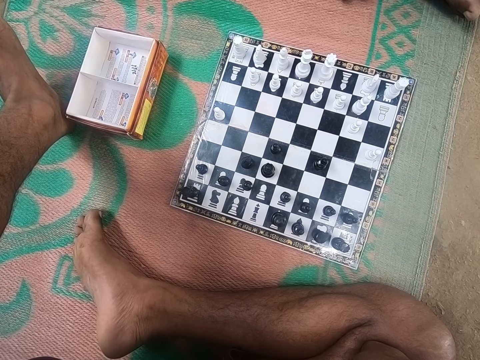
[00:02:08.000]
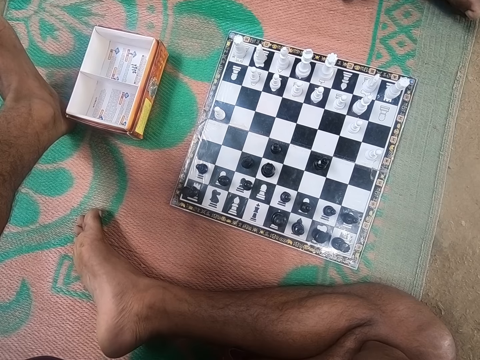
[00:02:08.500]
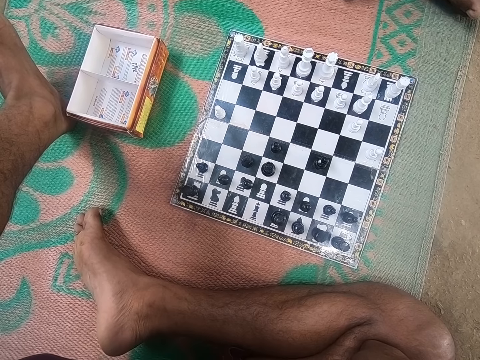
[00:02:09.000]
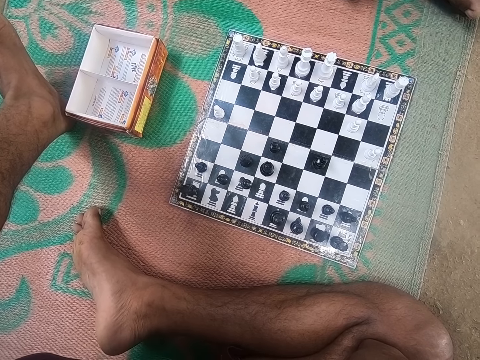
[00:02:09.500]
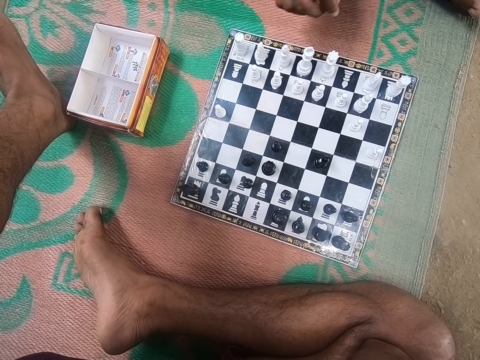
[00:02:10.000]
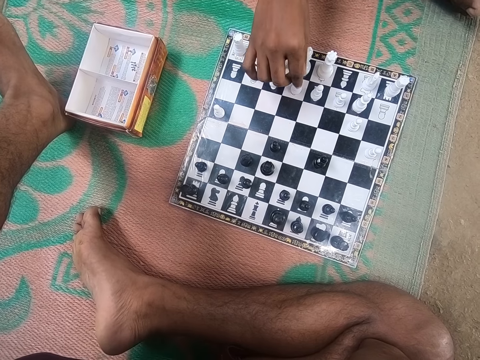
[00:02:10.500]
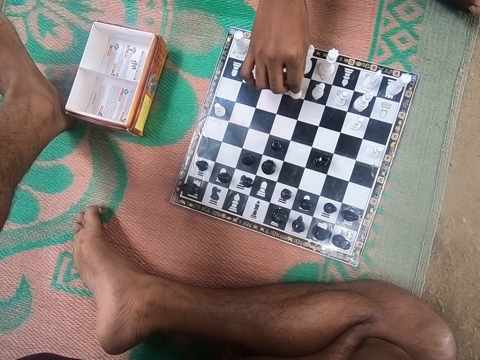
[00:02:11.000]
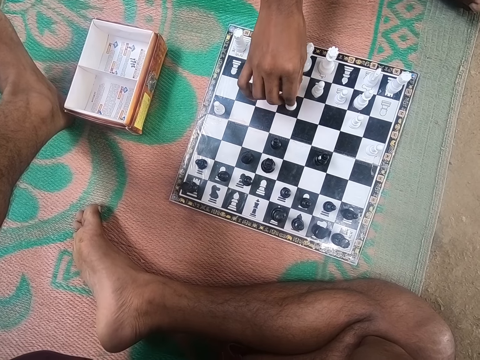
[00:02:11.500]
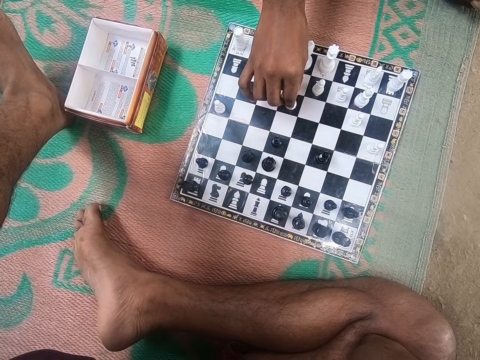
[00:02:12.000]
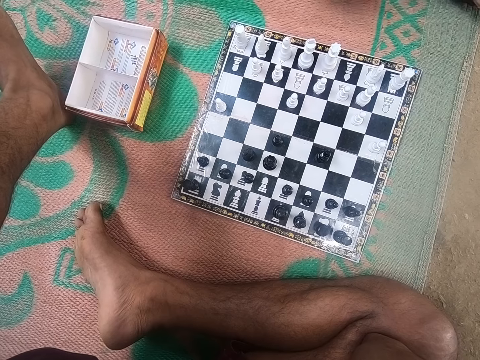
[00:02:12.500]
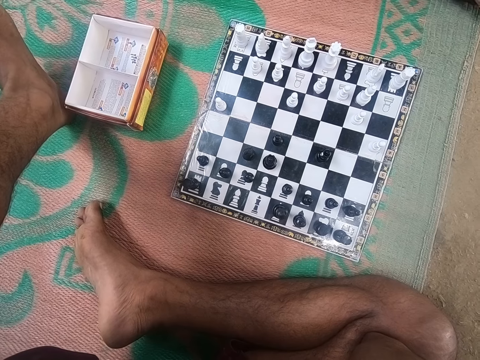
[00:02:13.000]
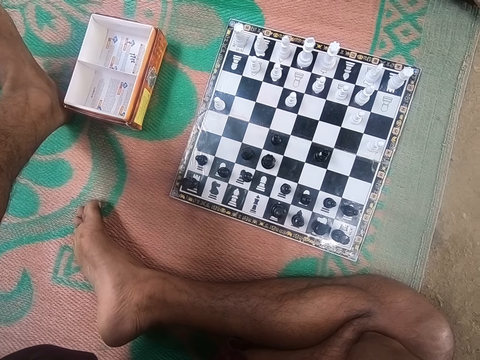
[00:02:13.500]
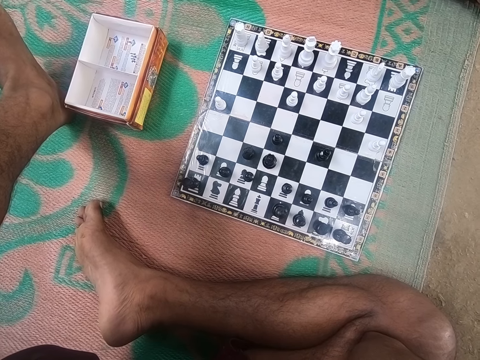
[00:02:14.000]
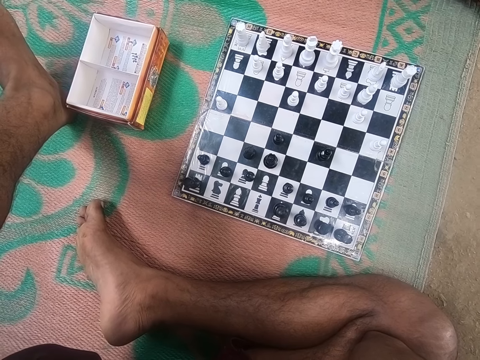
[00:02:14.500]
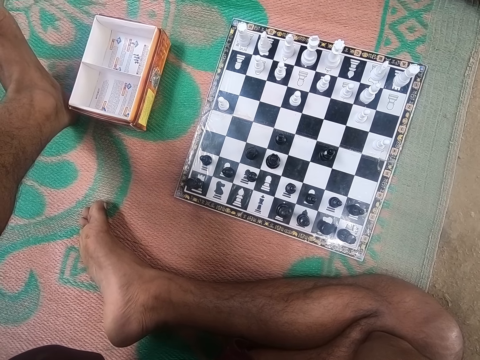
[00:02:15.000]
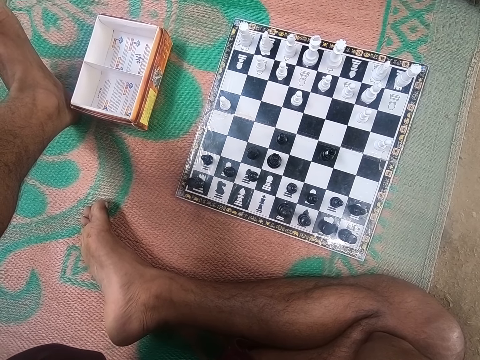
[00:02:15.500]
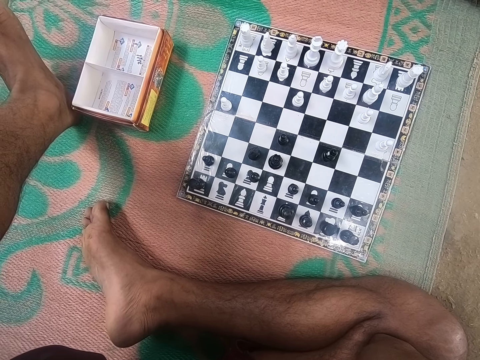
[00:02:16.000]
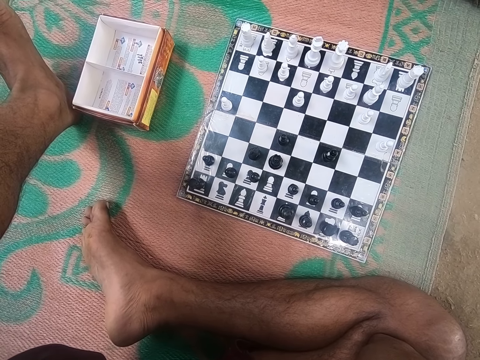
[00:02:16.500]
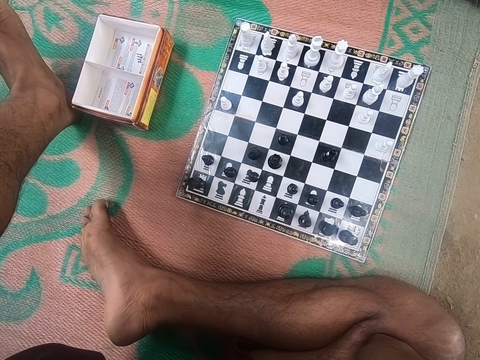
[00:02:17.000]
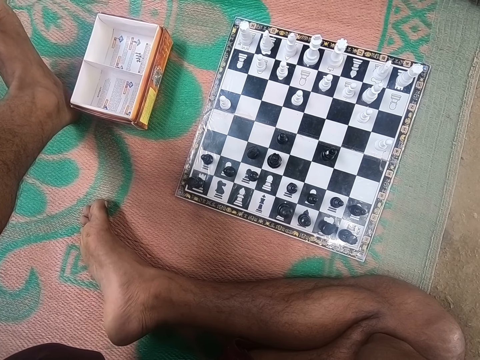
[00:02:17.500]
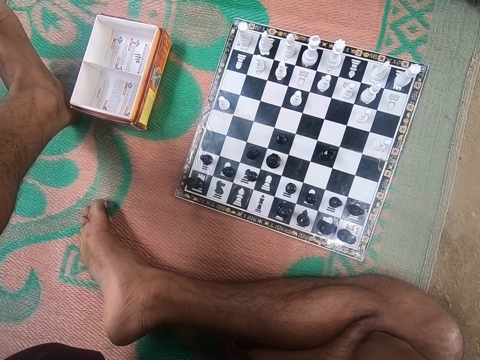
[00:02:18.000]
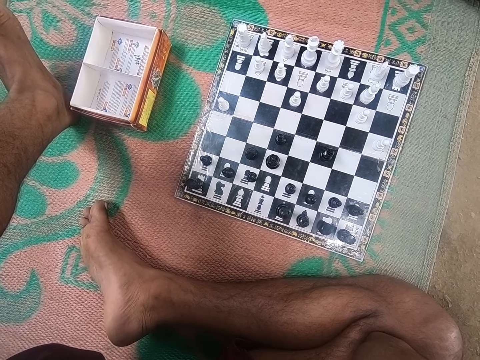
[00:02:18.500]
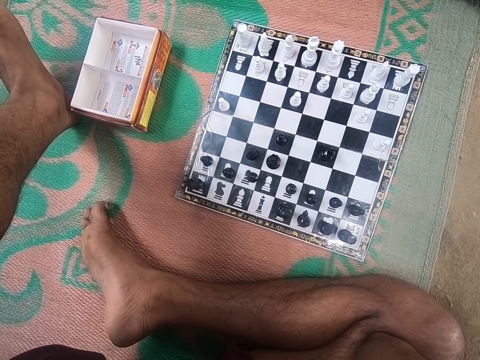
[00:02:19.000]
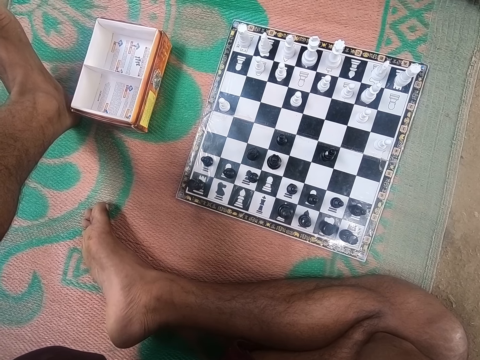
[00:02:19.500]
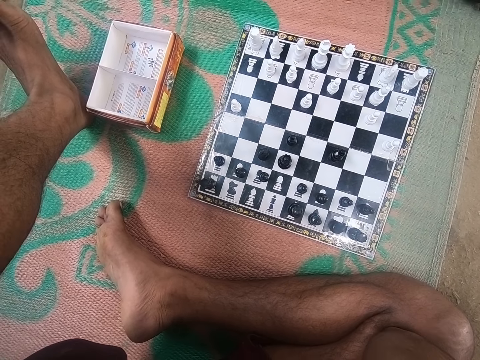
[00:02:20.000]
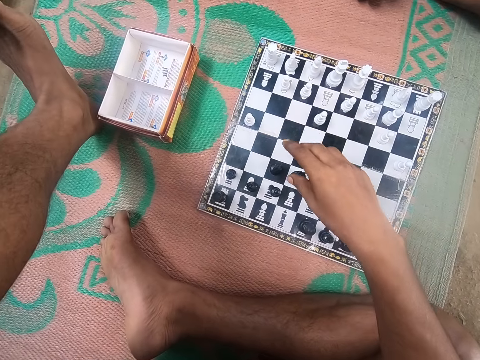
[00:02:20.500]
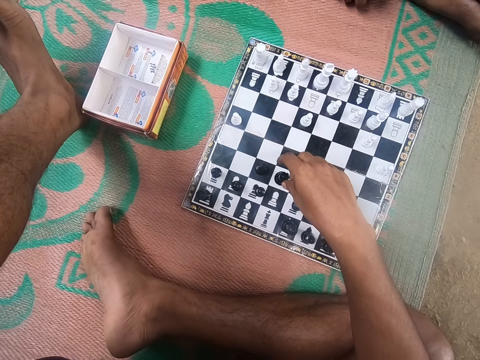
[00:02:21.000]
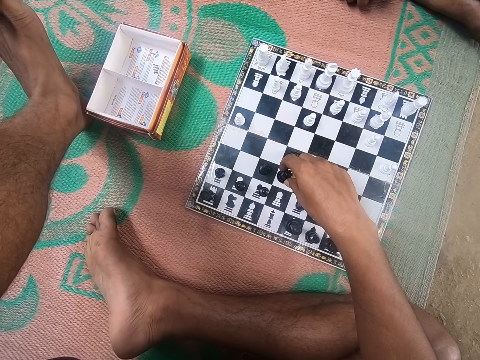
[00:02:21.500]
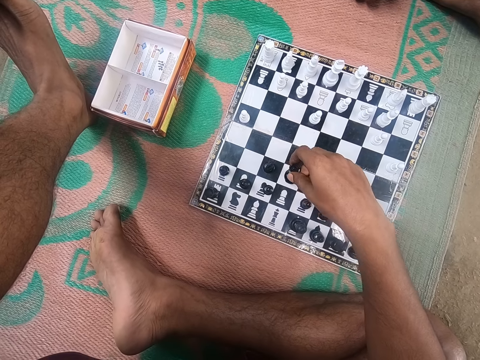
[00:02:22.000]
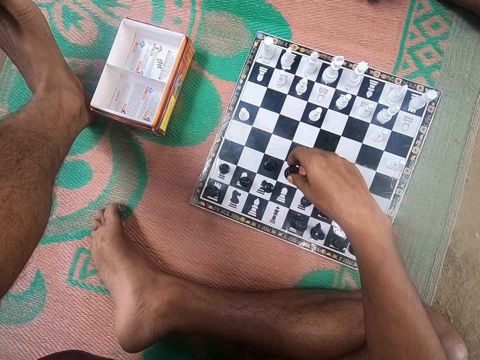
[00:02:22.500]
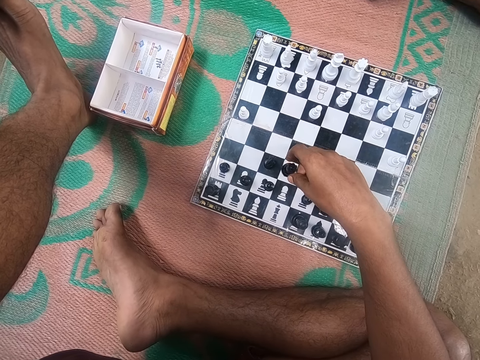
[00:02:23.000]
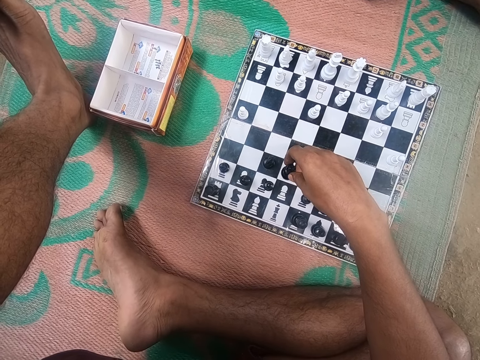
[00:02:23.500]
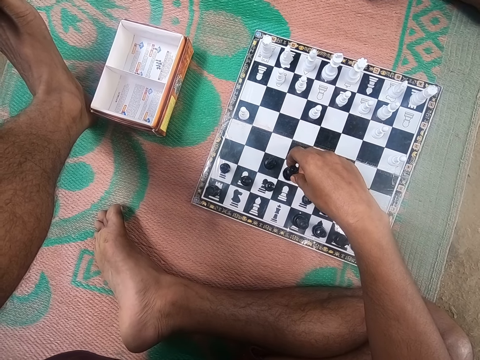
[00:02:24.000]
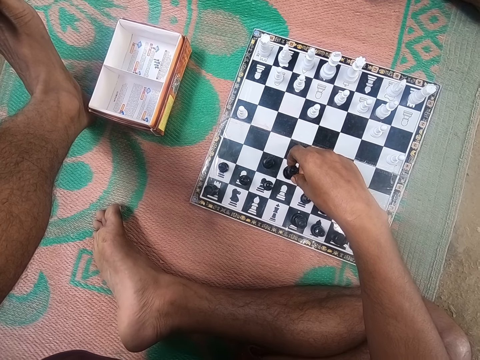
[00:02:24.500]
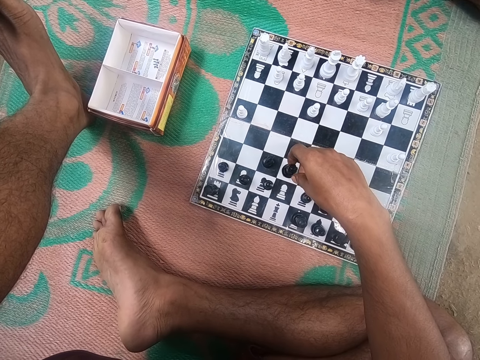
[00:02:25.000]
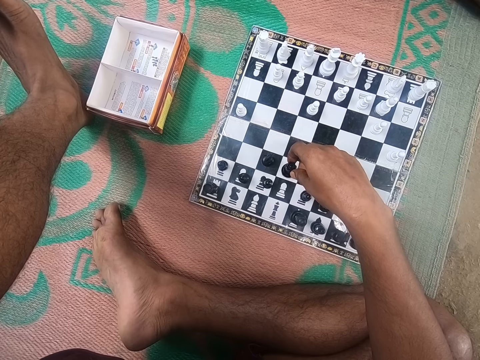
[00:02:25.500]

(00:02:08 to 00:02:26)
A man plays a chess game. The camera wearer plays chess with the man. They play a chess game.

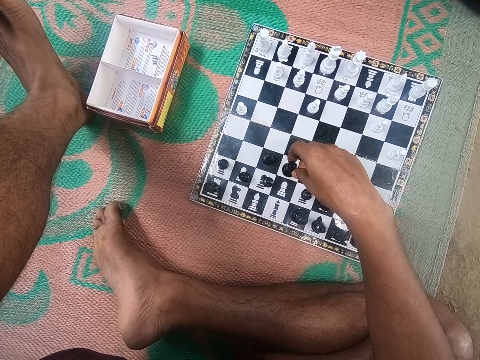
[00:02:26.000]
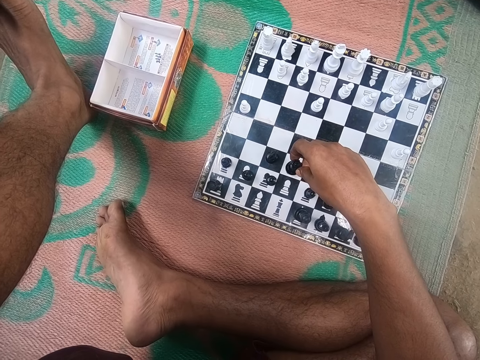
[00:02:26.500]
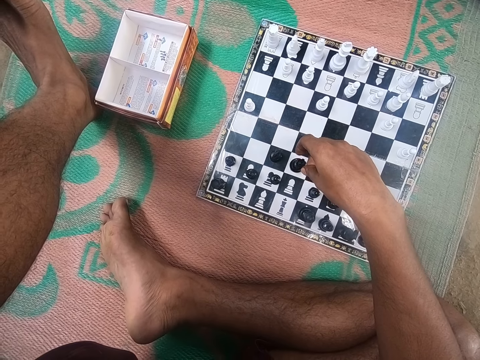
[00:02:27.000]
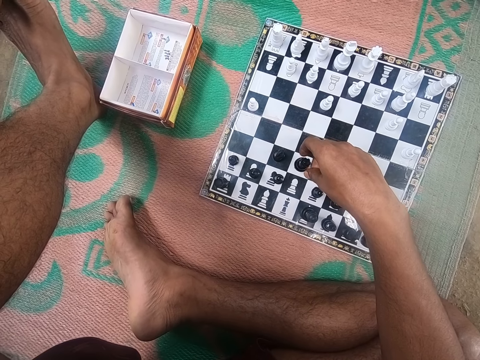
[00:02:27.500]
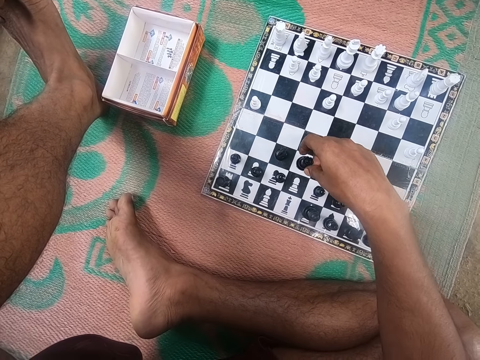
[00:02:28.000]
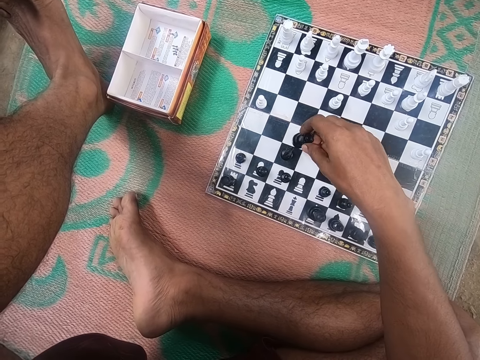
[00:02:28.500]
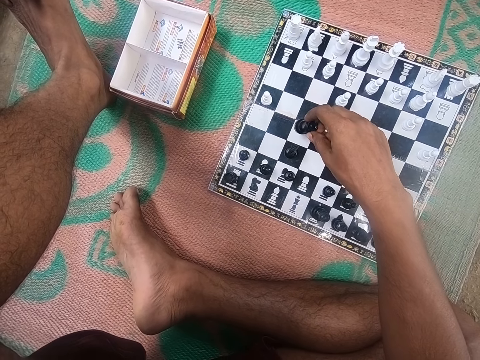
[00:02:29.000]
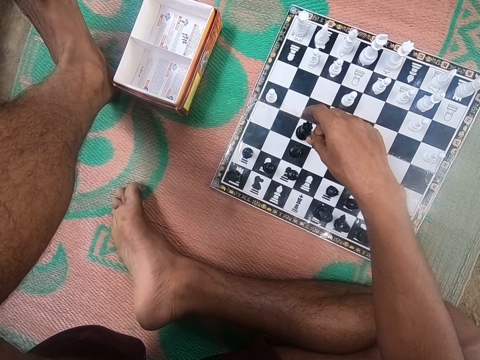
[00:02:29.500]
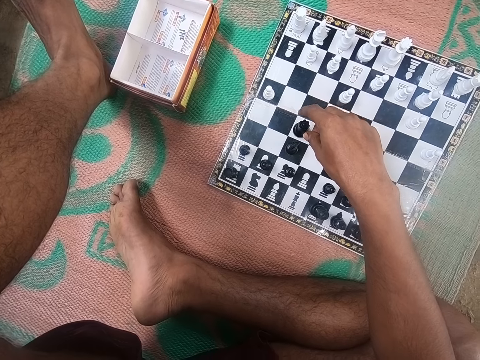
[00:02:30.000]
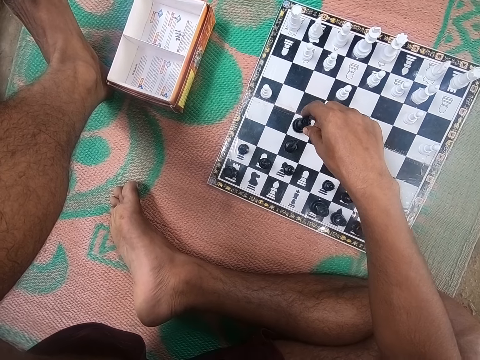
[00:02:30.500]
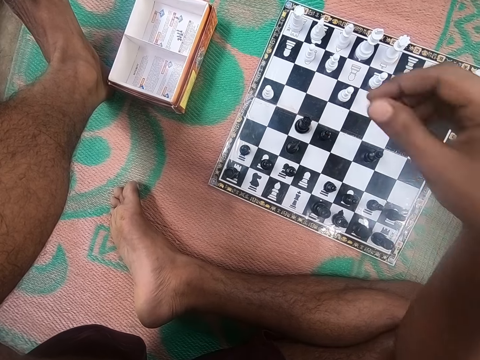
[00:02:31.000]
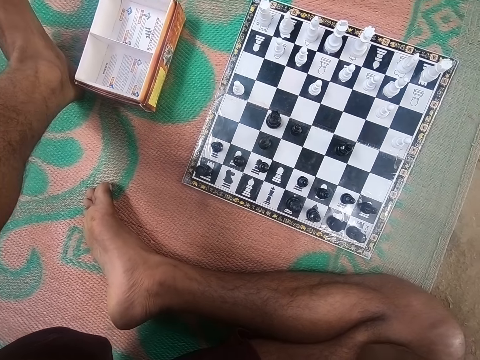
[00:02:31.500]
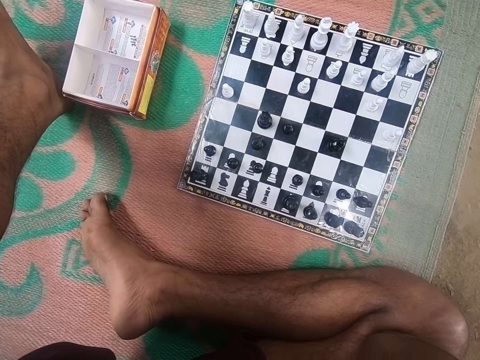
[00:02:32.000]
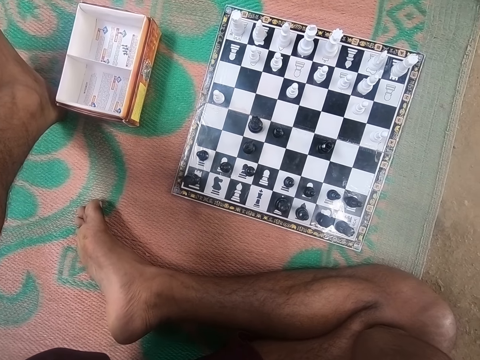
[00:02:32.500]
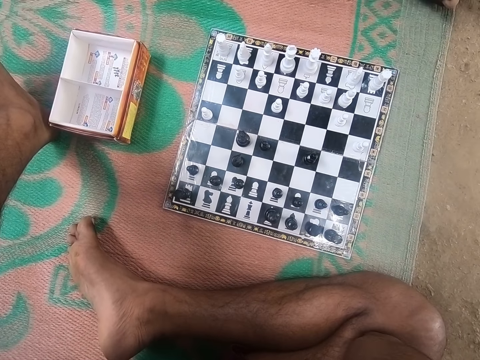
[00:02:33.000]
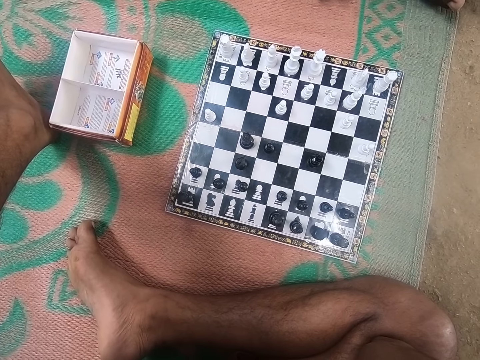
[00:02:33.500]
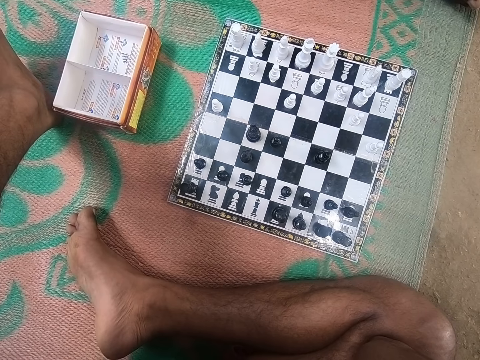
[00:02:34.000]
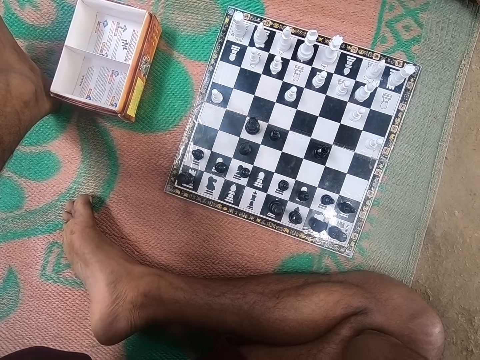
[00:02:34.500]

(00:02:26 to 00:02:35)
The camera wearer moves his hand up. A man looks at the chess board.
